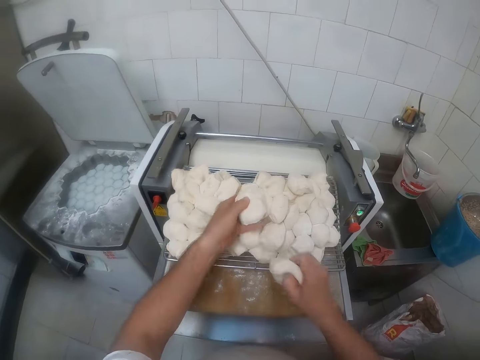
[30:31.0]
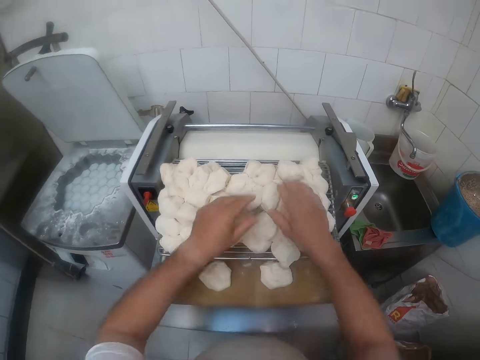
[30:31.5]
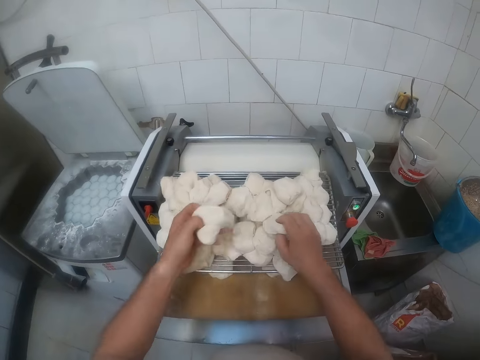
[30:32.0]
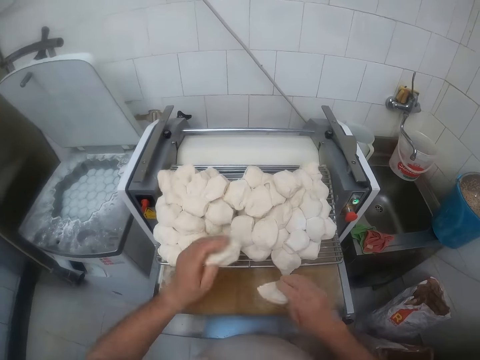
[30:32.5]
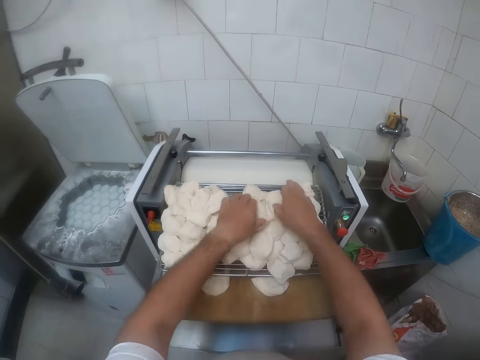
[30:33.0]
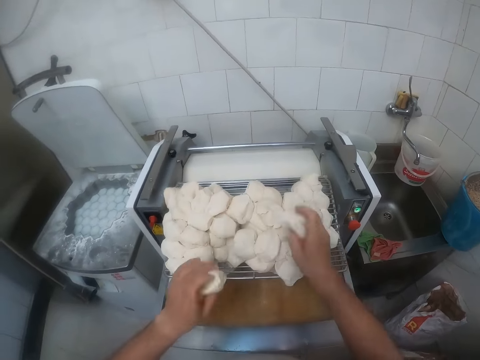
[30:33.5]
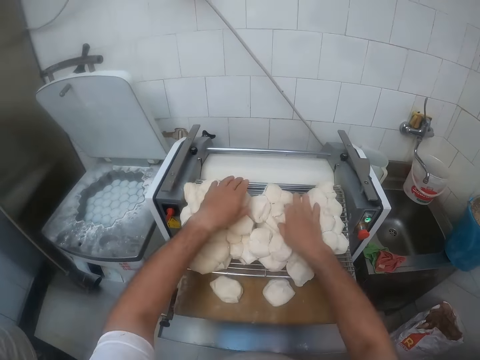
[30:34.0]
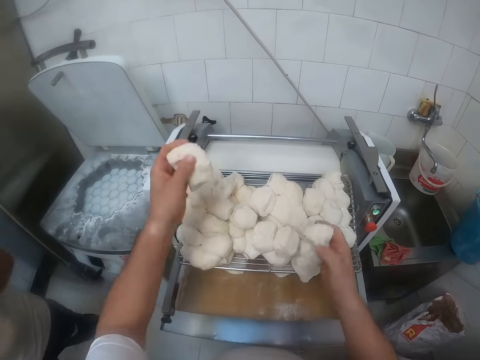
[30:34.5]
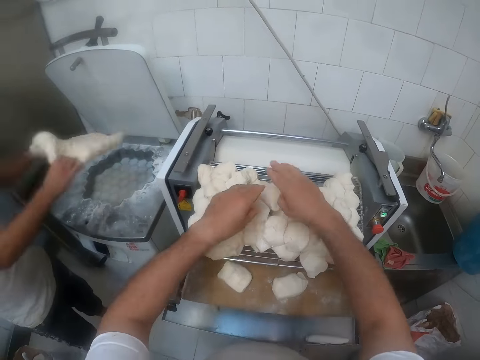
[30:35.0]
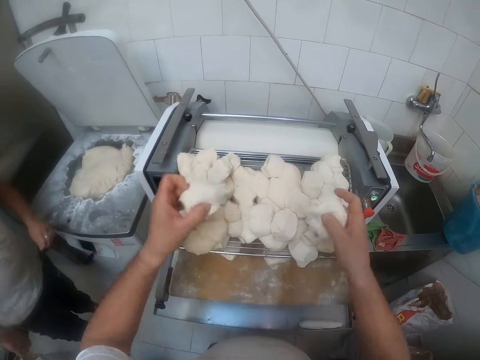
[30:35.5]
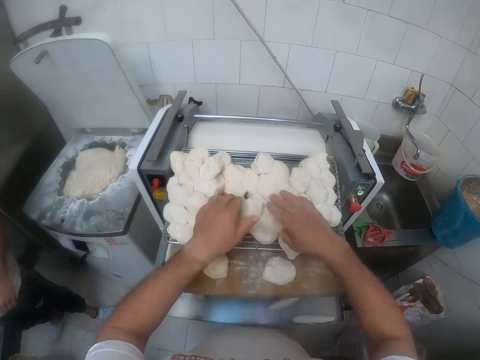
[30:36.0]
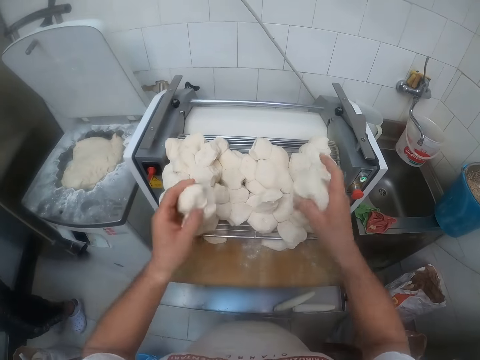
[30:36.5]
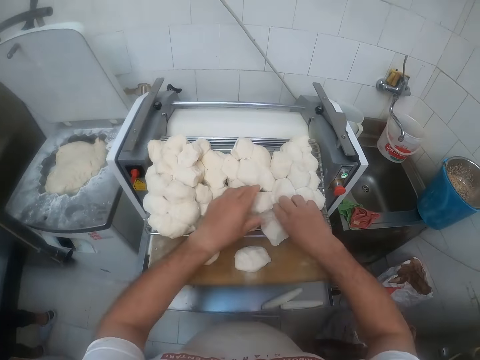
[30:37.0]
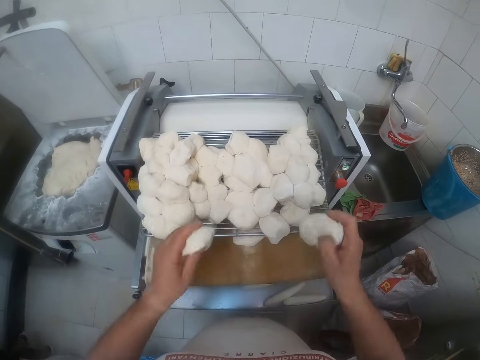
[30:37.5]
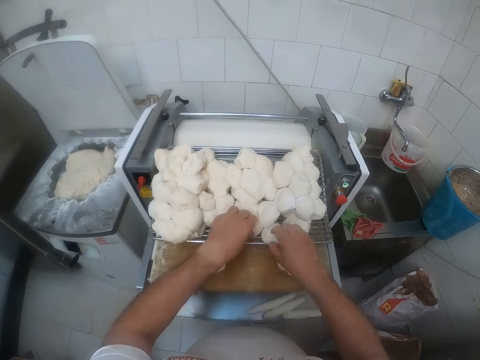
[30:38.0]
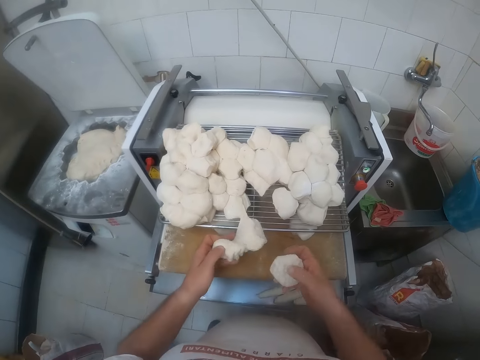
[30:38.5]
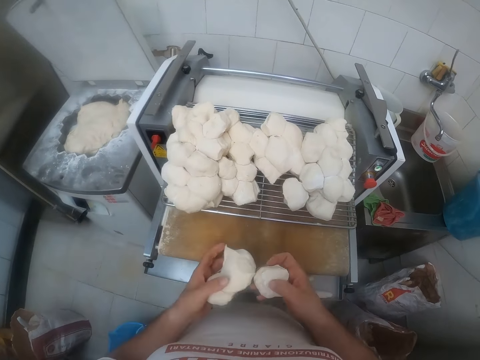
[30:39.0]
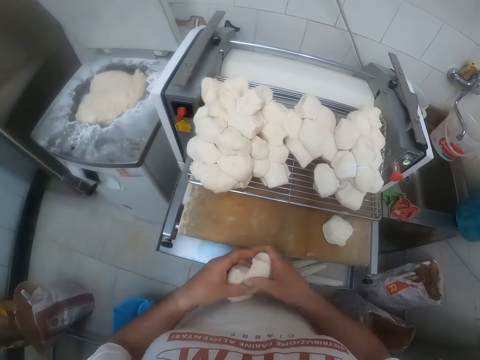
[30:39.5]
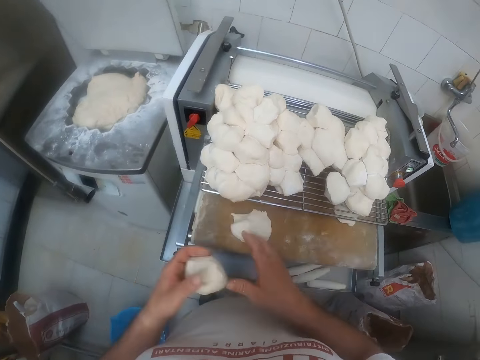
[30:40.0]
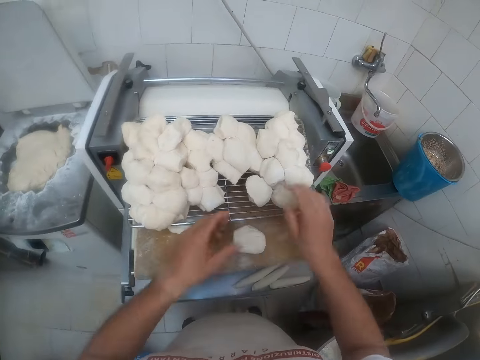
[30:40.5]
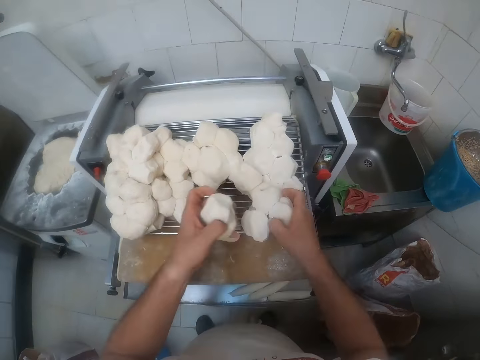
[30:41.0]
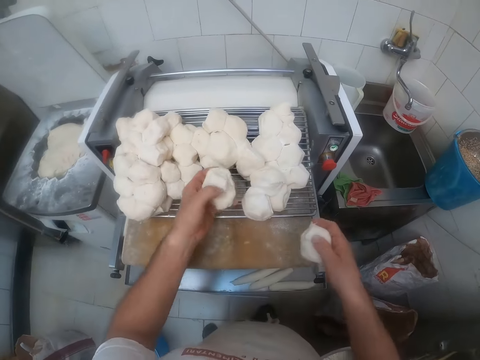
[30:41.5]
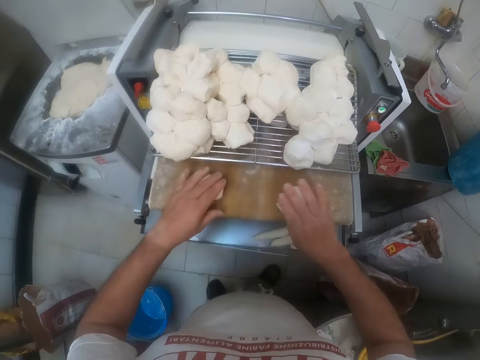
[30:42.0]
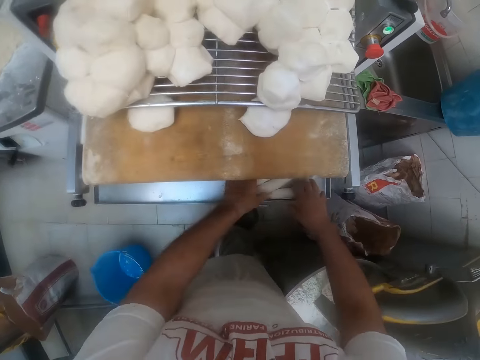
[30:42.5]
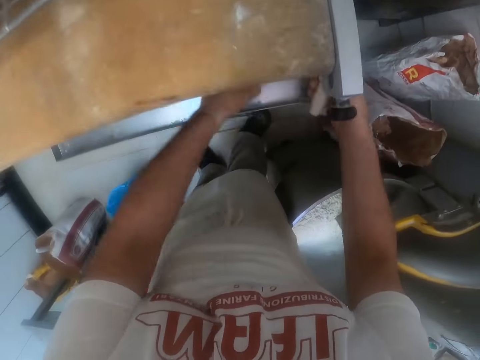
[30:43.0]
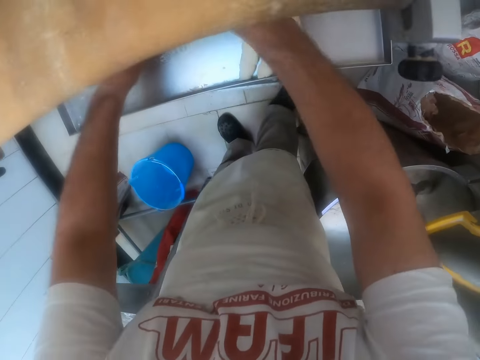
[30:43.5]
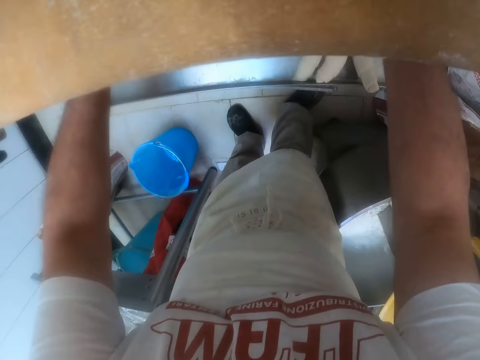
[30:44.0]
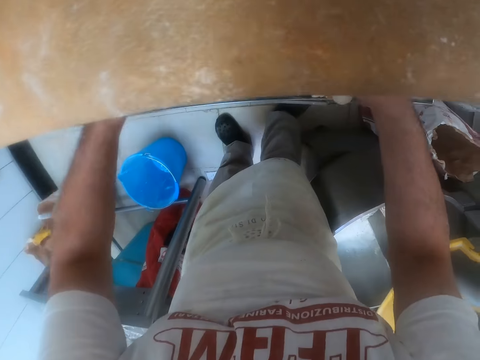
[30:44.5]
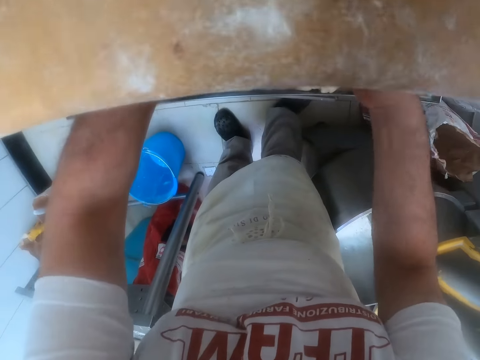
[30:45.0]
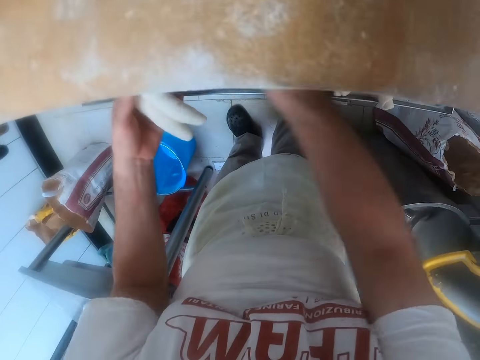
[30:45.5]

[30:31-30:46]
The camera wearer puts the doughs on the conveyer belt with both hands. He picks up small dough pieces from the guard of the dough sheeter with both hands. He puts the doughs on the conveyer belt with both hands. He picks up small dough pieces from the guard of the dough sheeter with both hands. He puts the doughs on the conveyer belt with both hands. He picks up small dough pieces from the guard of the dough sheeter with both hands. He puts the doughs on the conveyer belt with both hands. The man throws dough into the dough divider with both hands. The camera wearer picks up small dough pieces from the guard of the dough sheeter with both hands. He puts the doughs on the conveyer belt with both hands. He picks up small dough pieces from the guard of the dough sheeter with both hands. He puts the doughs on the conveyer belt with both hands. He picks up small dough pieces from the guard of the dough sheeter with both hands. He puts the doughs on the conveyer belt with both hands. He picks up small dough pieces from the guard of the dough sheeter with both hands. He puts the dough in his right hand on the conveyer belt. He detaches dough with both hands. He puts the dough in his right hand on the conveyer belt. He takes the dough in his left hand with his right hand. He puts the dough in his right hand on the conveyer belt. He picks up small dough pieces from the guard of the dough sheeter with both hands. He shifts dough pieces on the guard with his right hand. He puts the doughs on the conveyer belt with both hands. He arranges rolled doughs on the collecting tray of the dough sheeter with both hands. He picks up the rolled dough.

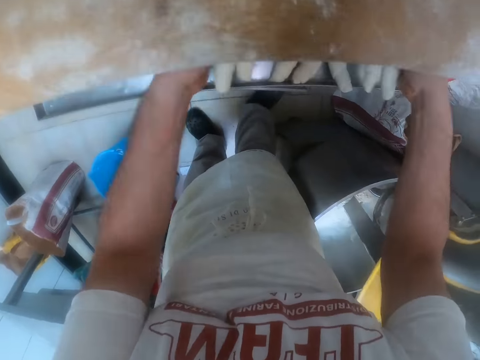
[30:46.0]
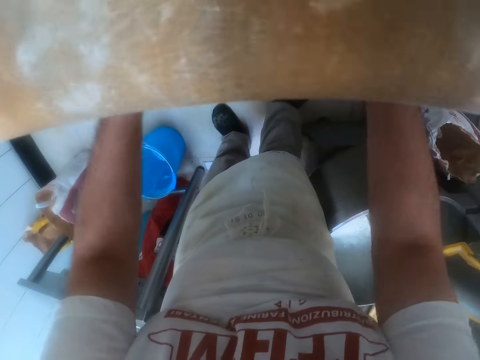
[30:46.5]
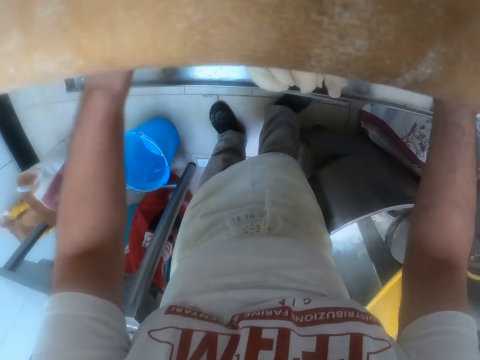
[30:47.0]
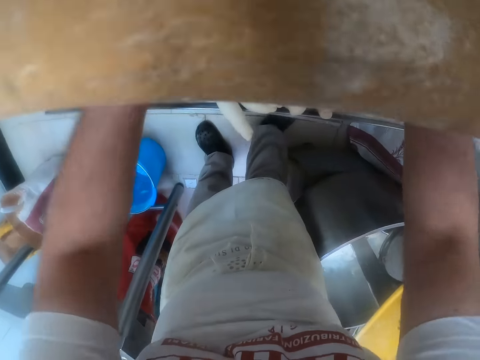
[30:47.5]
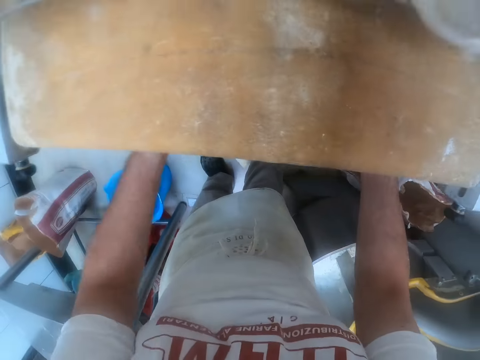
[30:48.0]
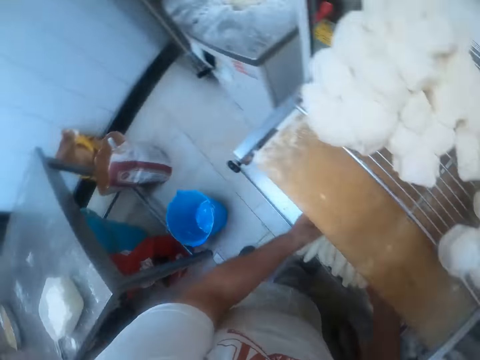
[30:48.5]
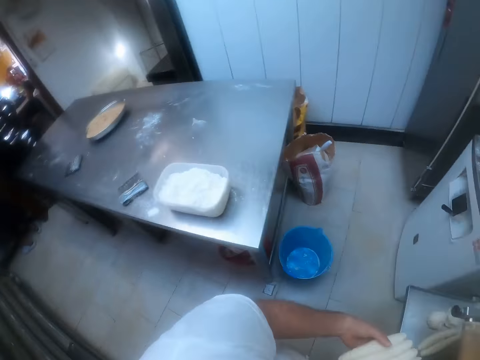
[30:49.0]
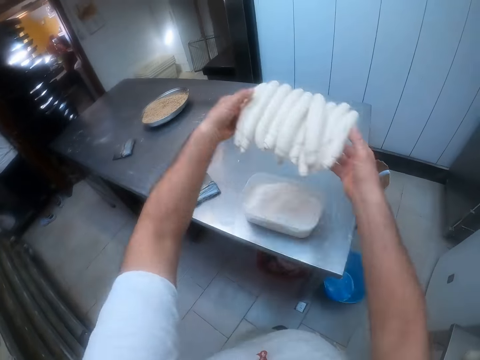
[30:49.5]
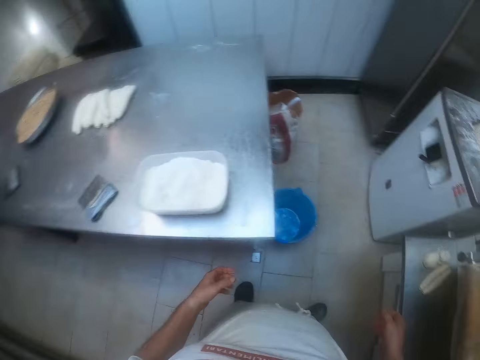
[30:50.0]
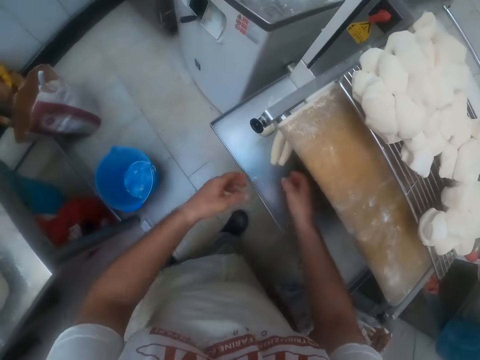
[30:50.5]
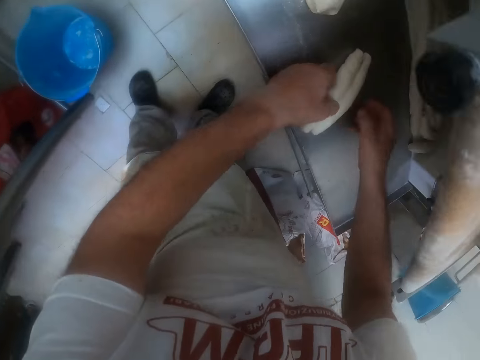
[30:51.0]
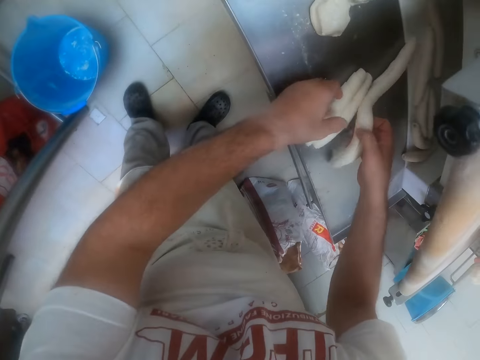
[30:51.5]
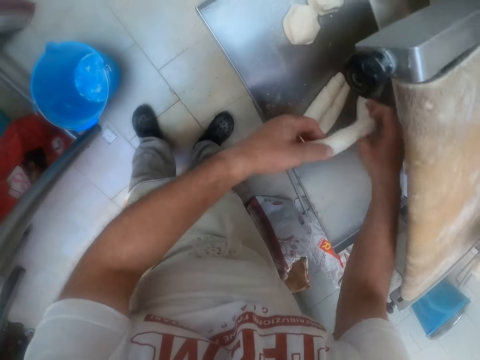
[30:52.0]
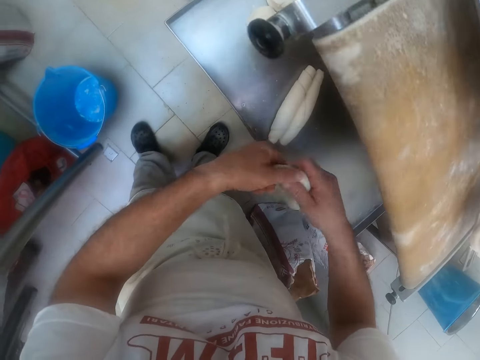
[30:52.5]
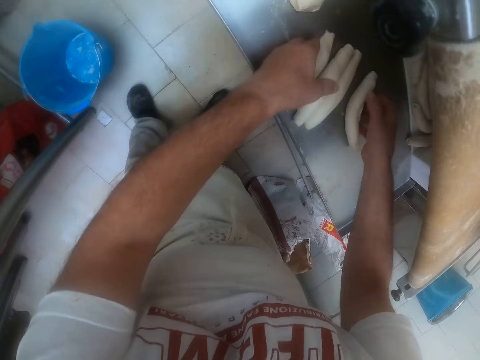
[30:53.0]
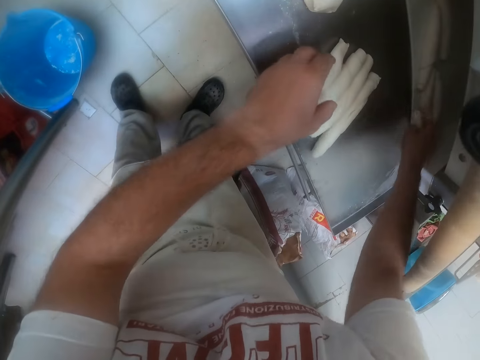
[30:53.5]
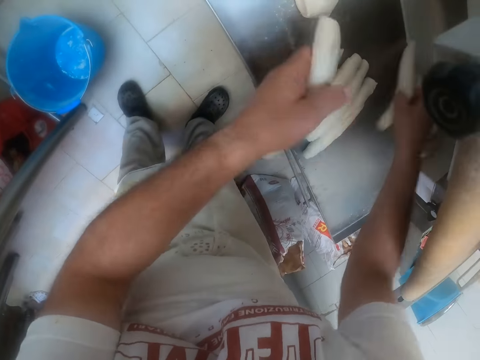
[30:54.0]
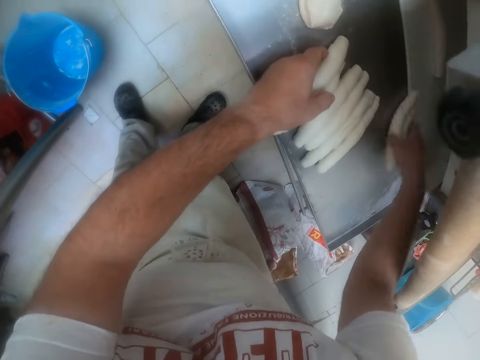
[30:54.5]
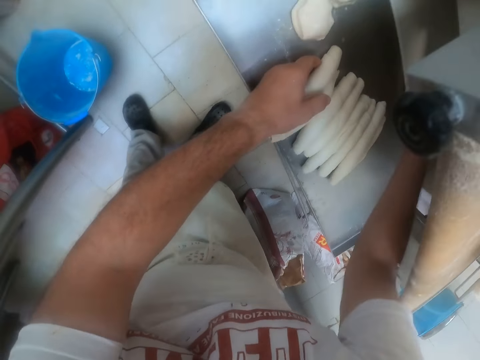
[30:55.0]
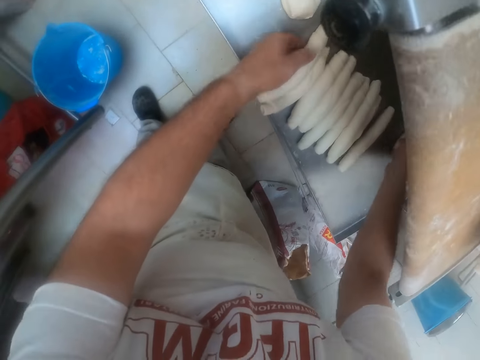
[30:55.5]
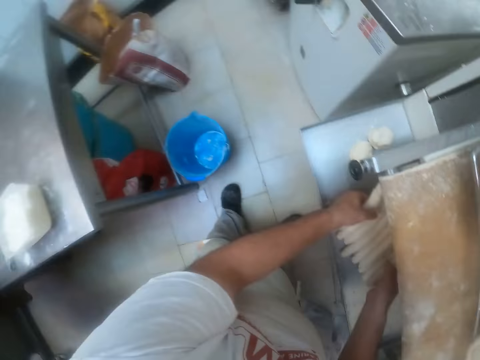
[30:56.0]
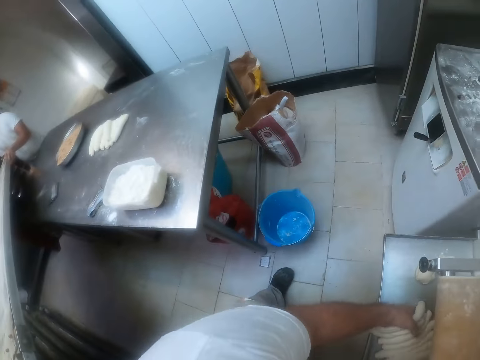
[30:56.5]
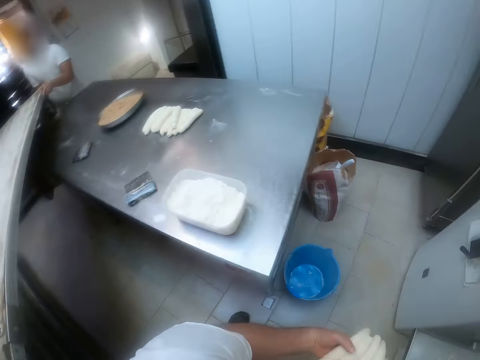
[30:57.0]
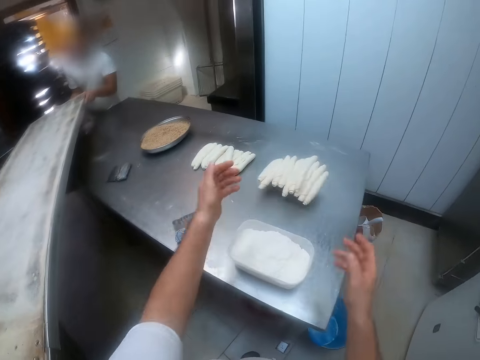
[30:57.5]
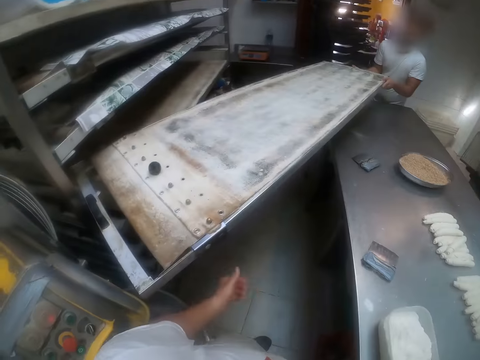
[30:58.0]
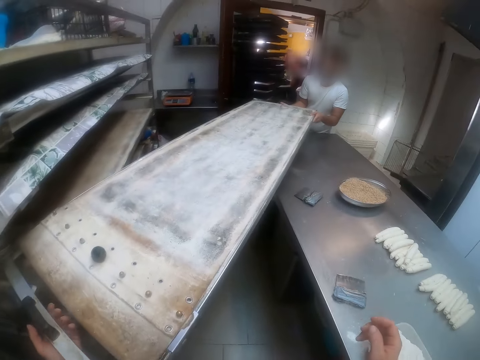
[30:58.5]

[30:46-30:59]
The camera wearer packs the rolled doughs on the tray with both hands. He throws the rolled doughs on the table with both hands. He arranges rolled doughs on the collecting tray of the dough sheeter with both hands. He picks up the rolled dough. He detaches the rolled dough with both hands. He cuts the dough into two. He drops the dough on the dough roller machine with both hands and gathers dough from the dough roller machine with both hands. A man holds a manual oven loader on the baking table with both hands. The camera wearer picks up dough from the dough roller machine with both hands. He throws the dough on the baking table with both hands. He holds the manual oven loader on the baking table with the man with his left hand.
